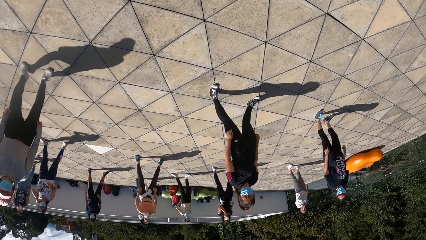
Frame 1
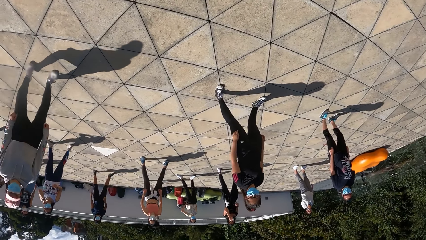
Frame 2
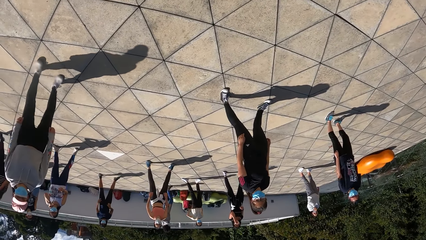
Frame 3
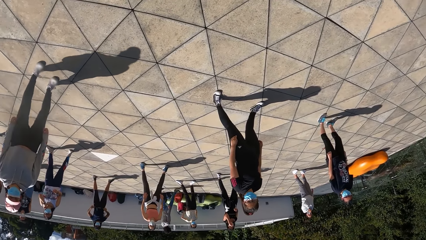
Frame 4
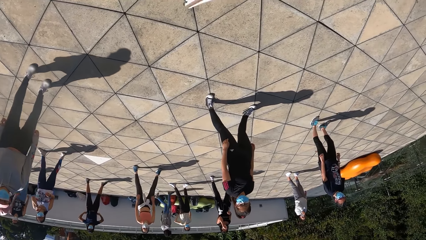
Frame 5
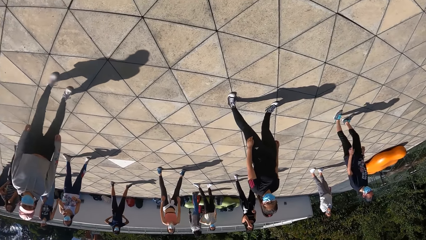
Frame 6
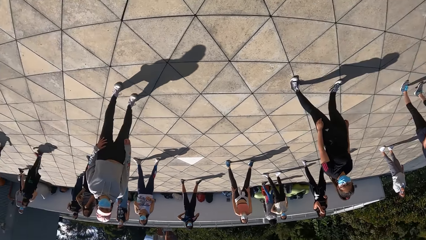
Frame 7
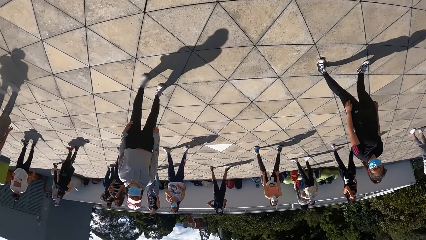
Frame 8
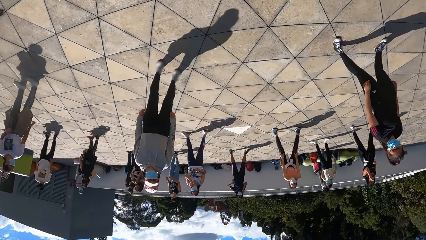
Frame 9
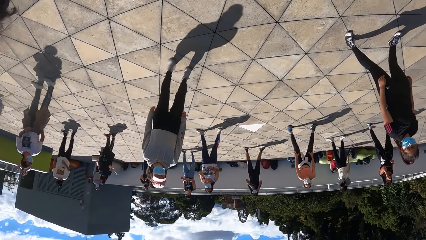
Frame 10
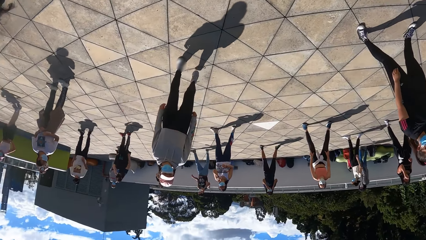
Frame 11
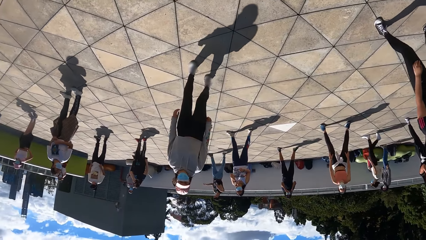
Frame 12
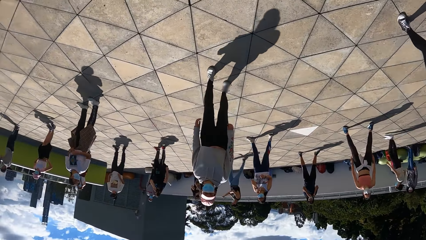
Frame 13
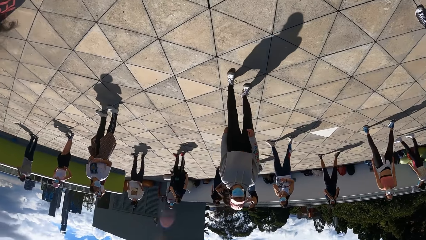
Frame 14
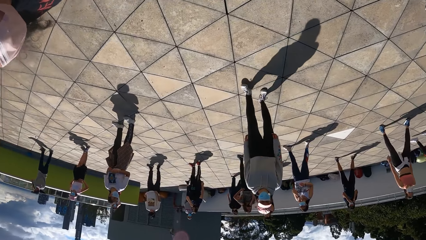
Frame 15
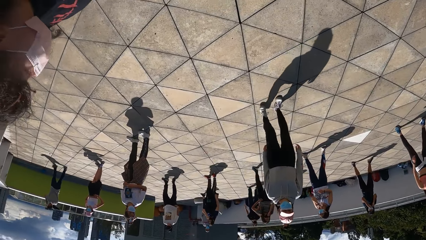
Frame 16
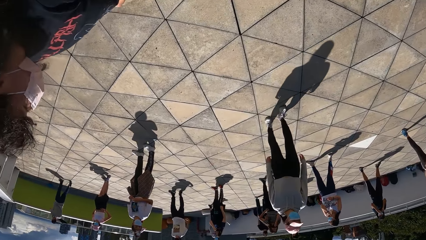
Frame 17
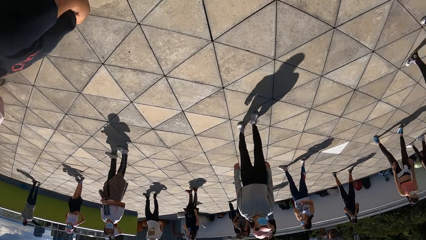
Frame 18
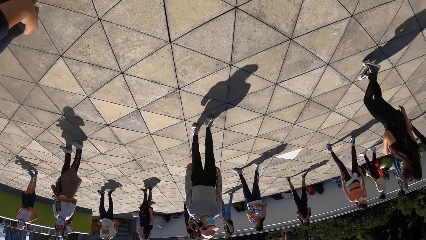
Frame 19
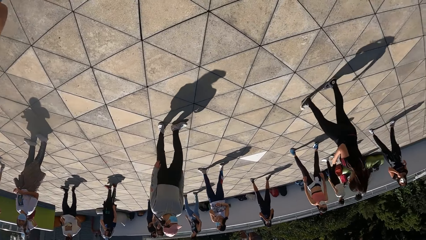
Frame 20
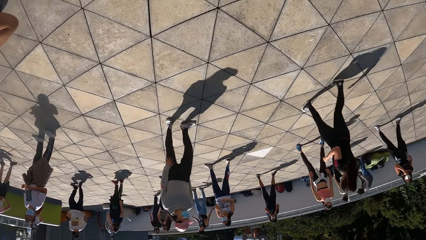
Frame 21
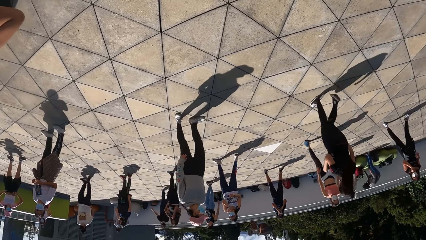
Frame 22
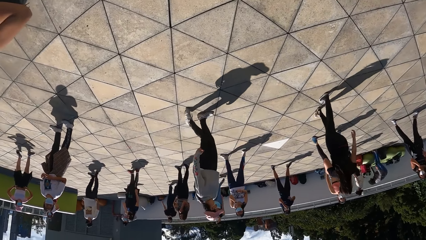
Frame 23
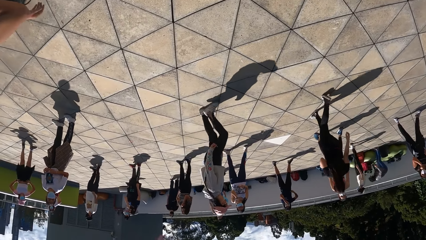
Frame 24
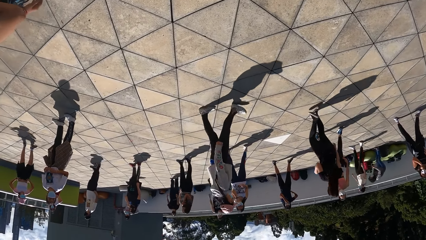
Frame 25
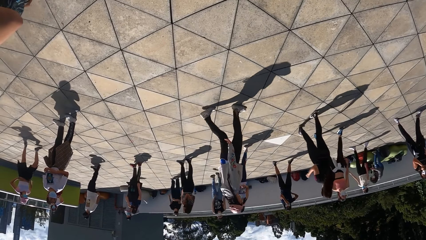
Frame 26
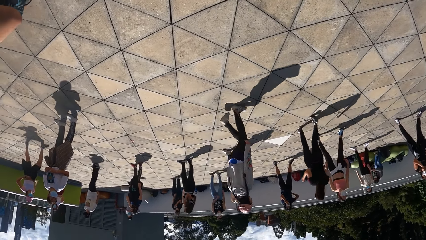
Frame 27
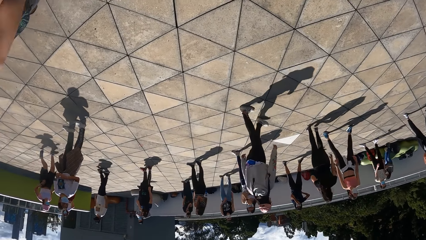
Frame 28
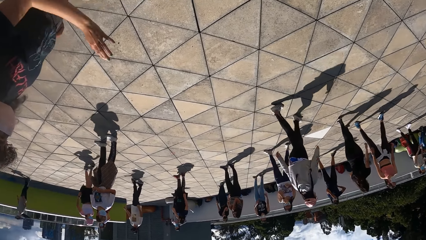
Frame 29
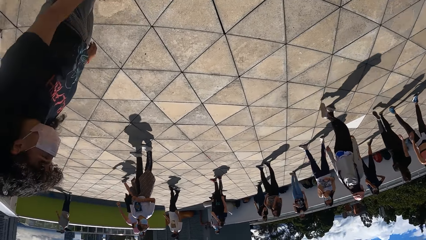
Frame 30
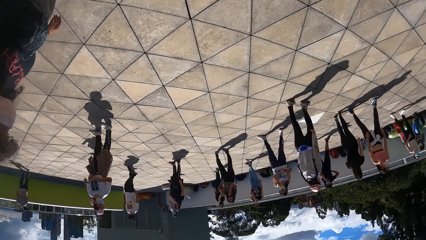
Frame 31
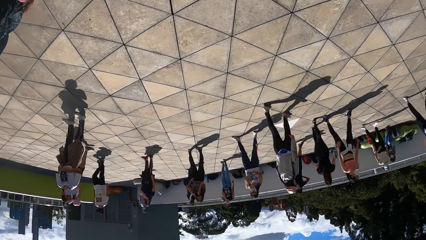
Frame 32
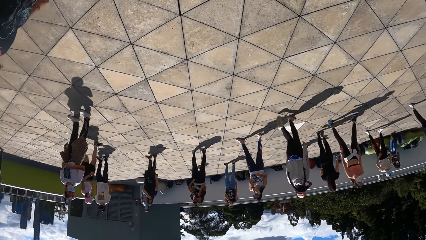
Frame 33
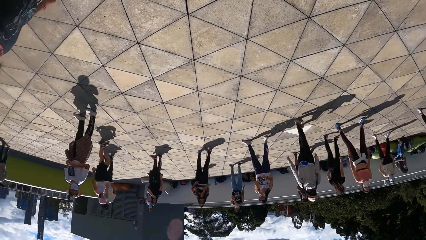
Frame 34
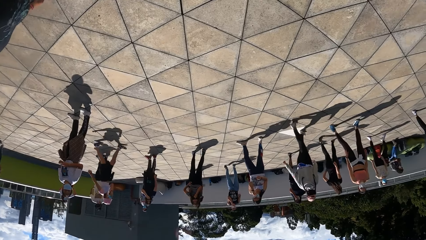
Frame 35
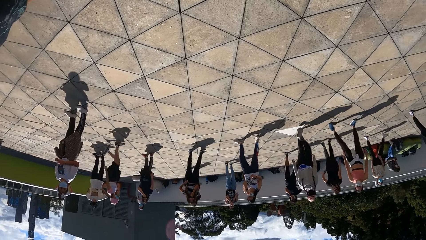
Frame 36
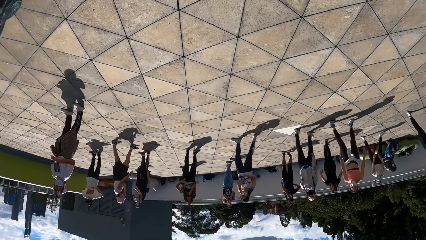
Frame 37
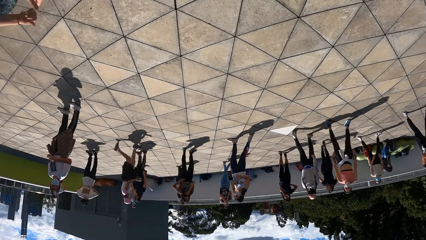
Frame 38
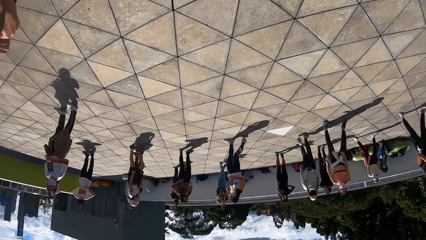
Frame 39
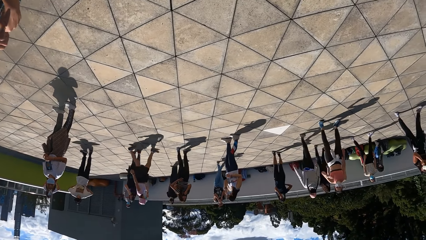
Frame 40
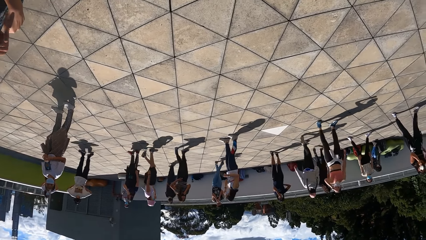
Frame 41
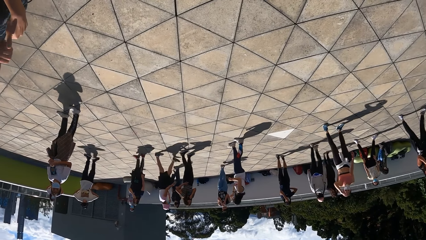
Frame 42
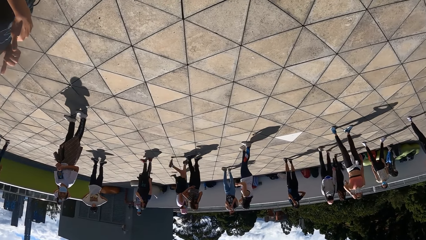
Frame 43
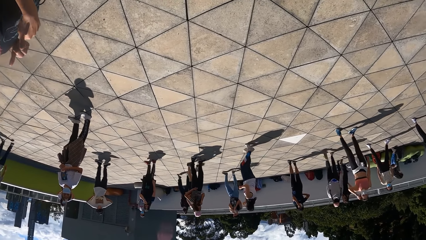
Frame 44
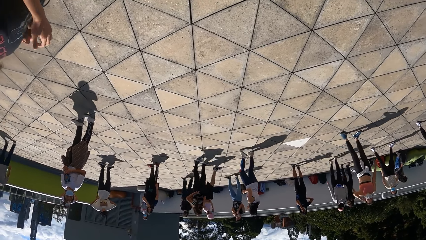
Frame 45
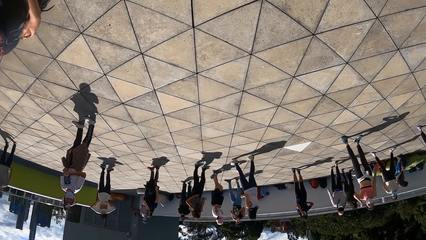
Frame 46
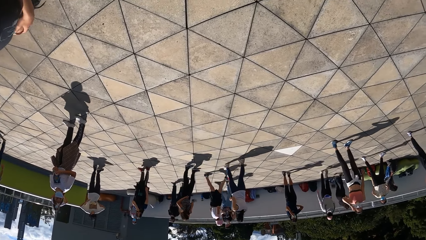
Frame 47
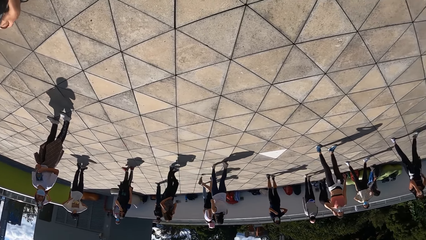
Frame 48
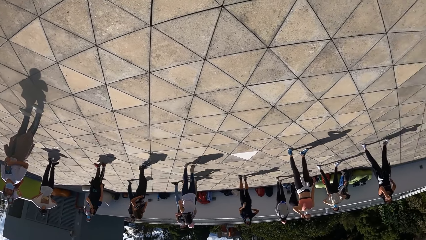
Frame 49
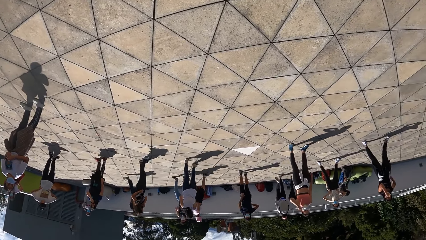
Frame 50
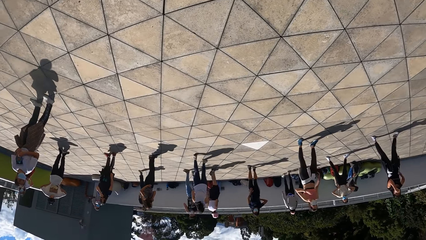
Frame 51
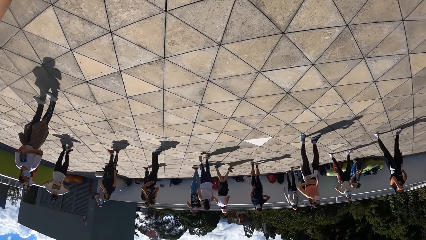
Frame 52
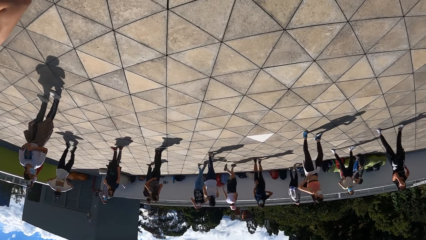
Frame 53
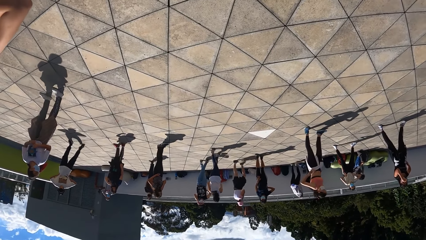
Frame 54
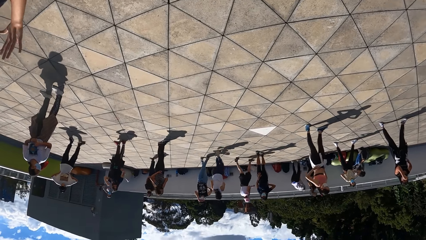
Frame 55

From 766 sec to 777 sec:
The camera wearer interacts with the woman and the group of people. They interact with the woman.

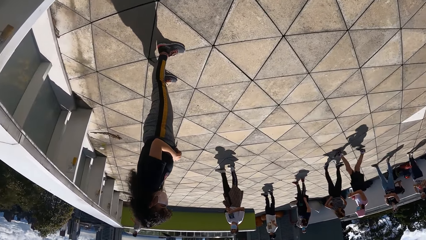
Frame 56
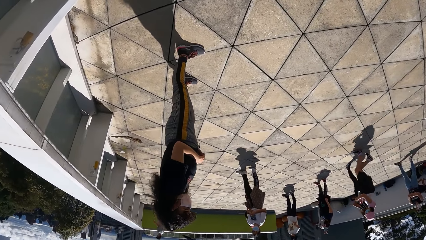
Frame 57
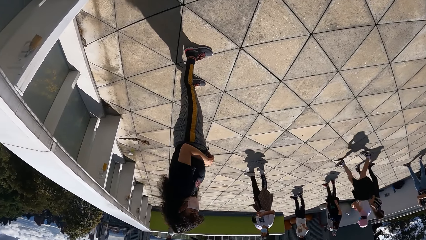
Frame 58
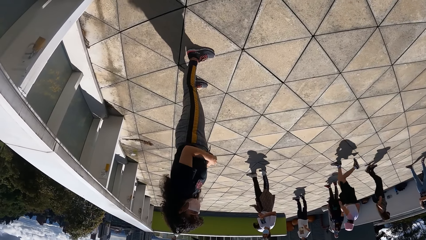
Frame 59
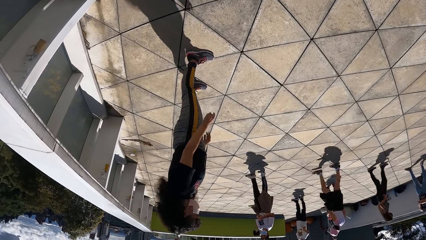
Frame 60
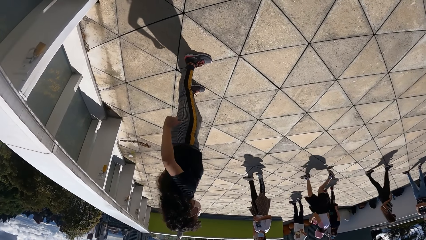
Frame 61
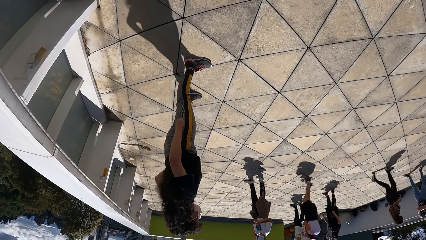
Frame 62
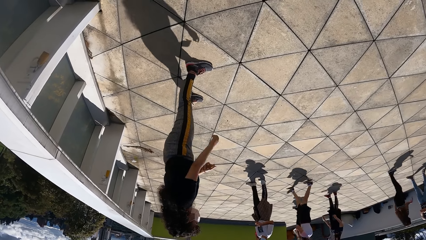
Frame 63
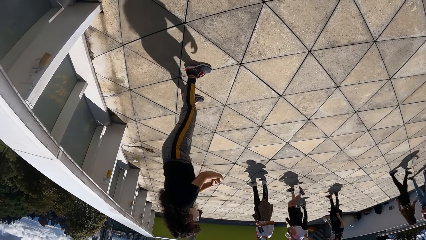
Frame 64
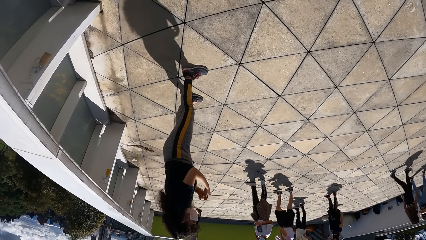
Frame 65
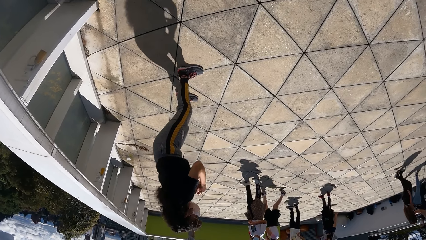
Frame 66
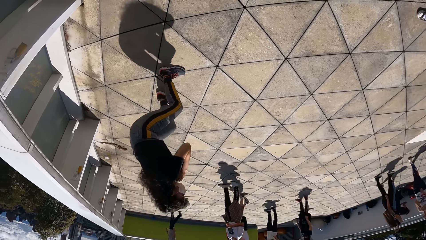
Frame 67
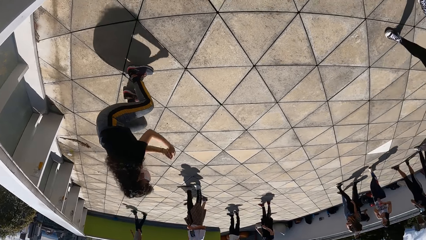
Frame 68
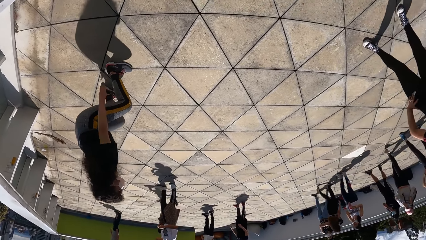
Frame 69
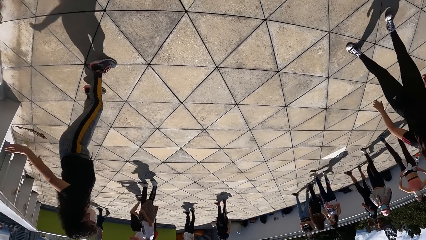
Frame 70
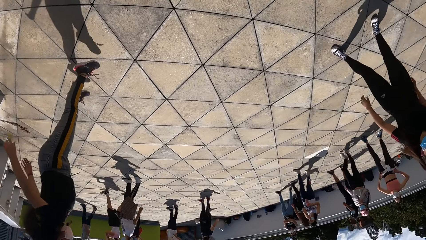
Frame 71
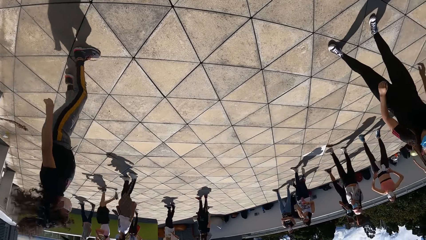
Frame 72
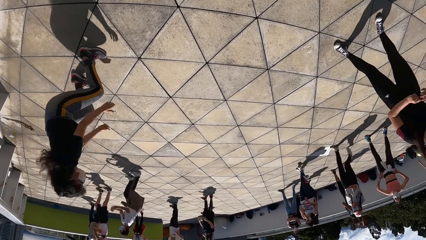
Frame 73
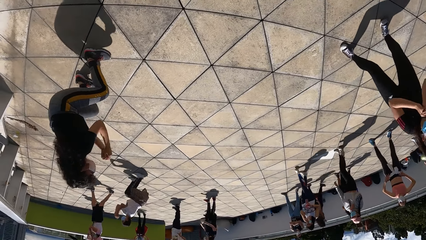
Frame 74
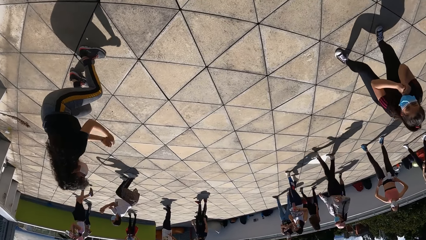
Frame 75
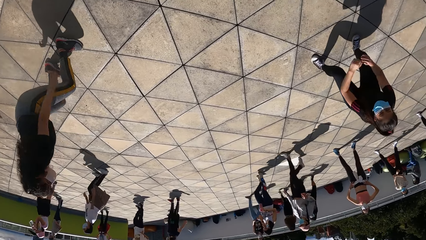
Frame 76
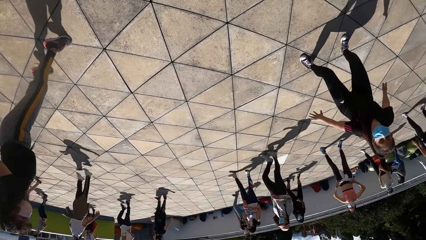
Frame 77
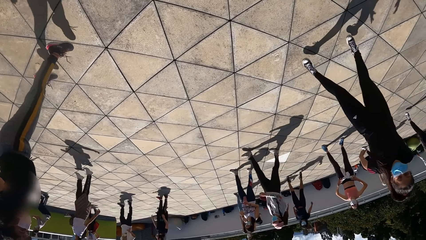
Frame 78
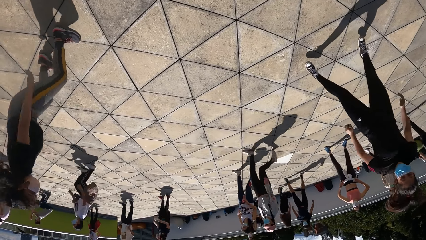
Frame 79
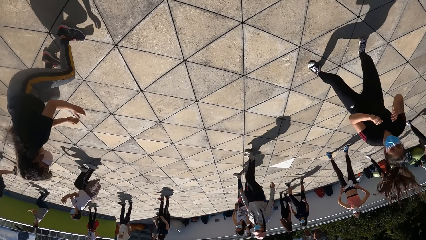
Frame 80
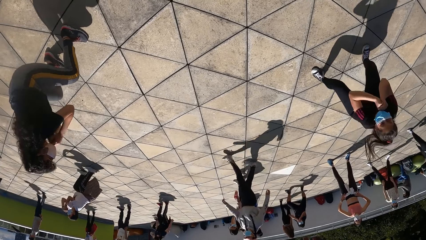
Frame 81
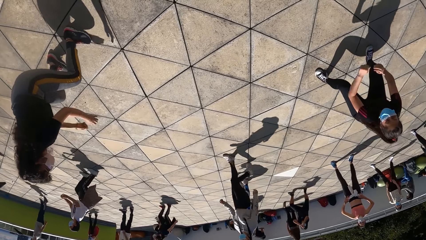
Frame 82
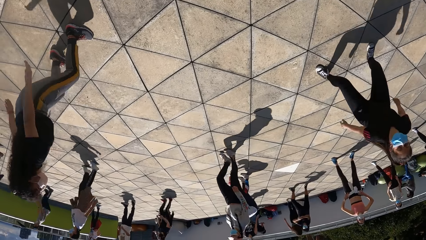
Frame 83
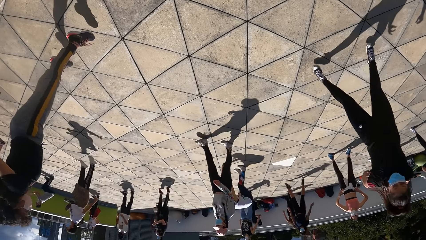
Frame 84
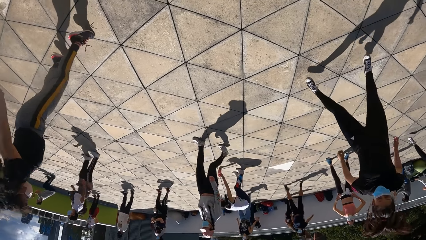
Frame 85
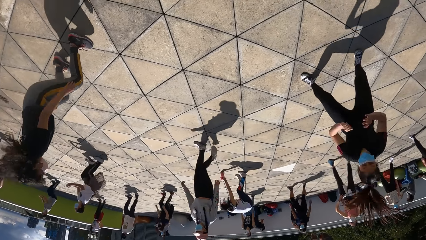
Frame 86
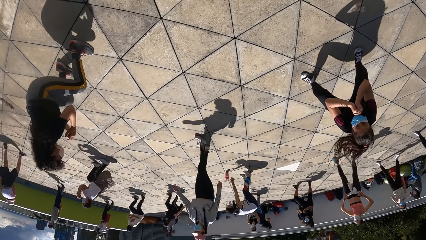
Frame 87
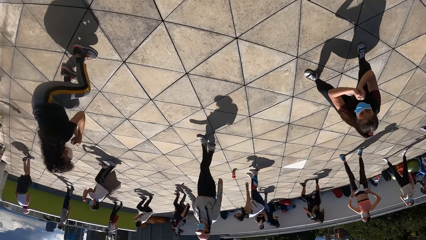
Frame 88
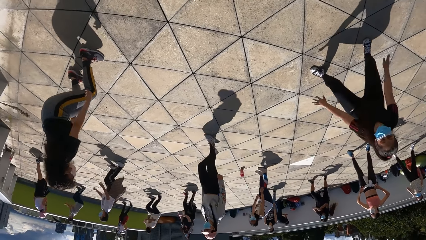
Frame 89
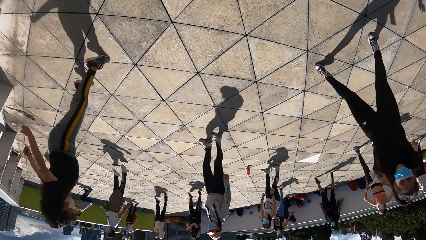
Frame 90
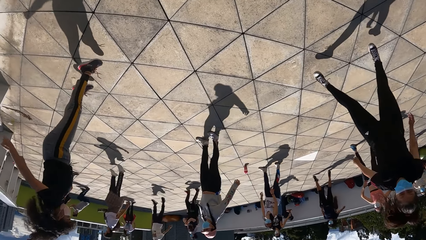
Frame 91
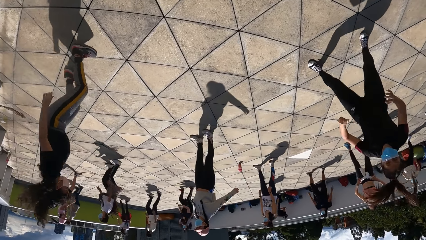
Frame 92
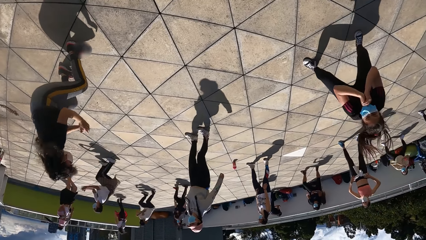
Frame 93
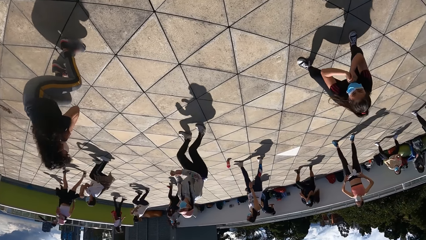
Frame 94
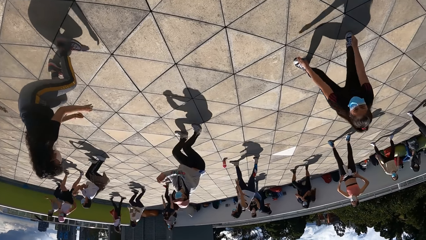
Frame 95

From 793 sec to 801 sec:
The woman exercises her body. The woman and the rest of the group exercise their body.
